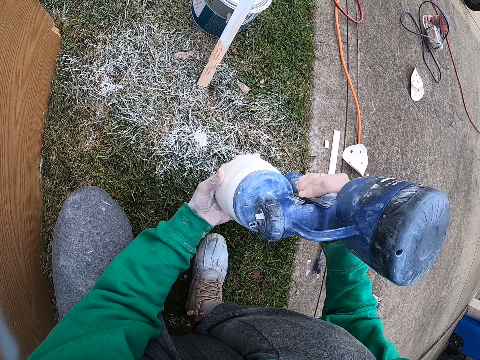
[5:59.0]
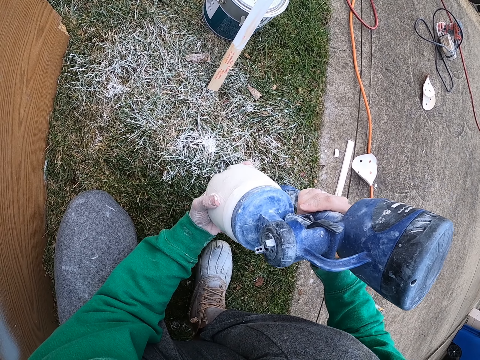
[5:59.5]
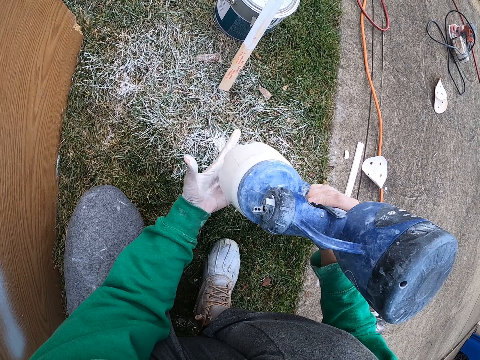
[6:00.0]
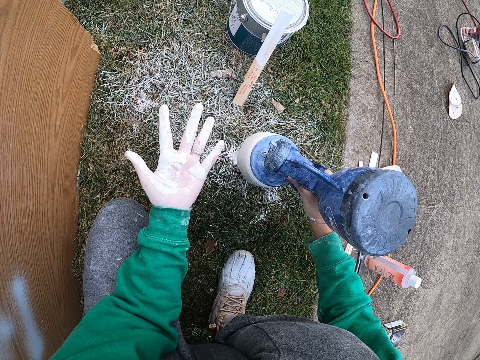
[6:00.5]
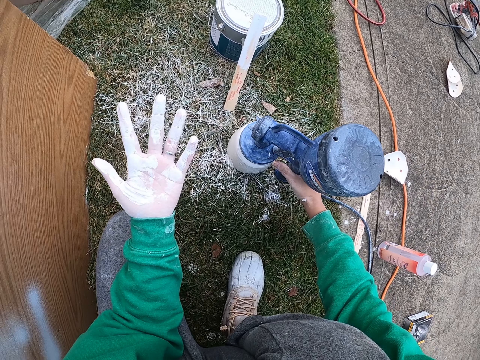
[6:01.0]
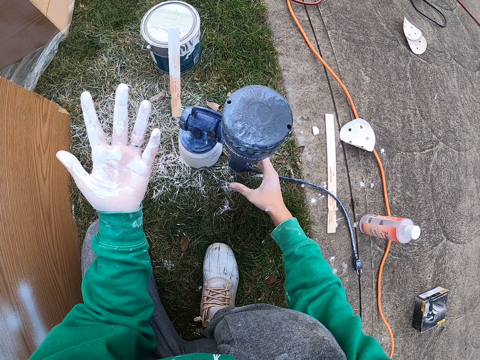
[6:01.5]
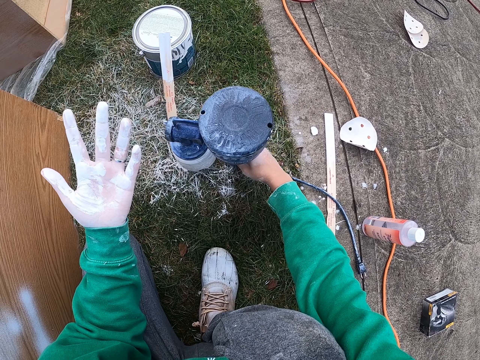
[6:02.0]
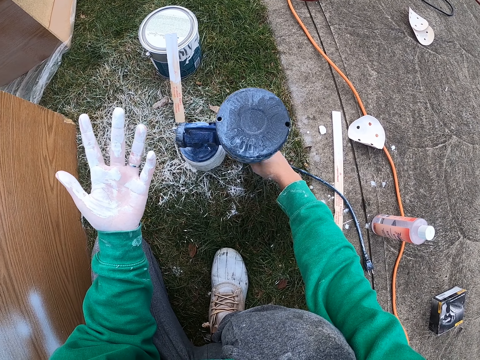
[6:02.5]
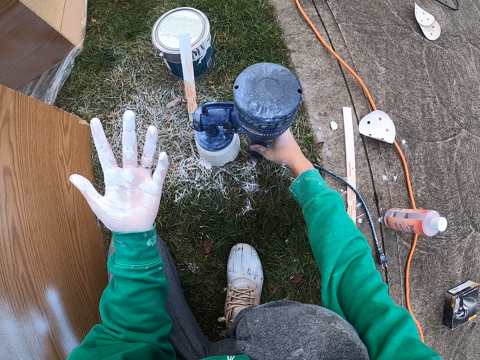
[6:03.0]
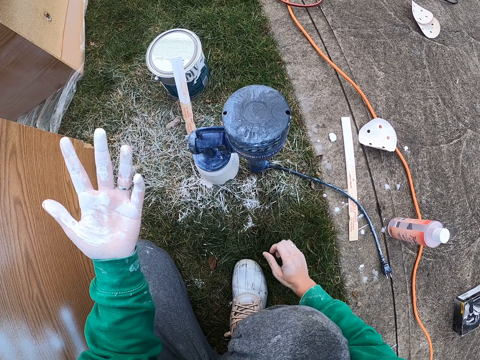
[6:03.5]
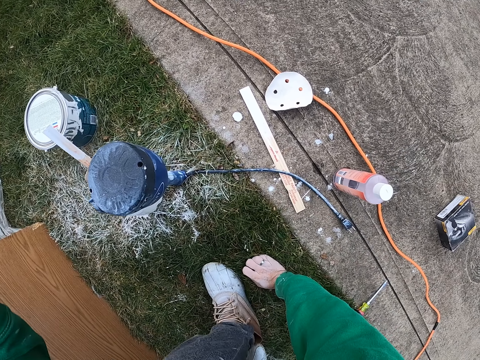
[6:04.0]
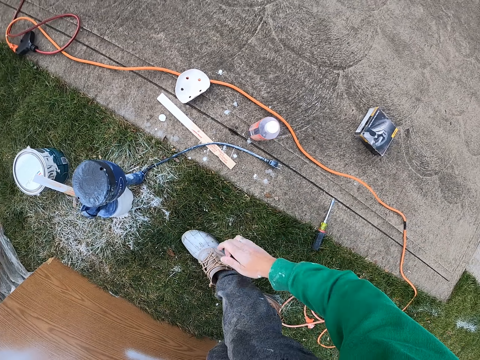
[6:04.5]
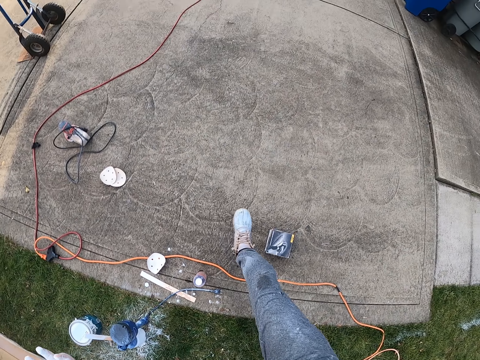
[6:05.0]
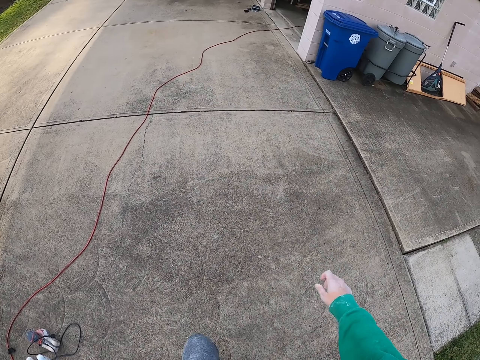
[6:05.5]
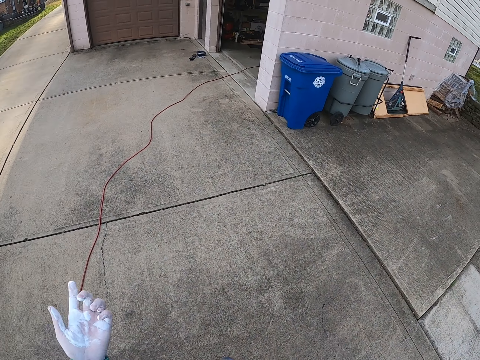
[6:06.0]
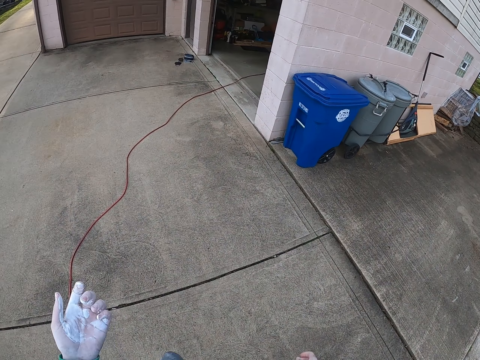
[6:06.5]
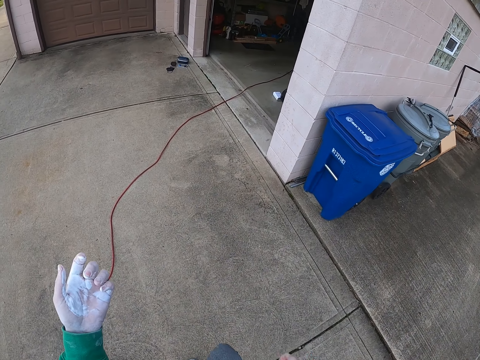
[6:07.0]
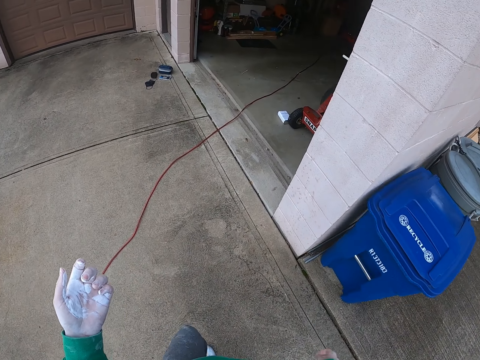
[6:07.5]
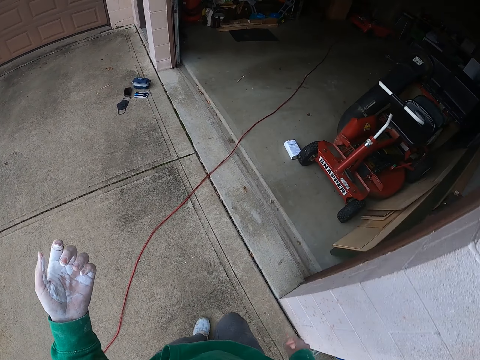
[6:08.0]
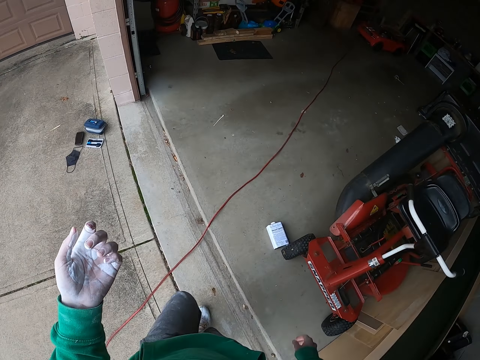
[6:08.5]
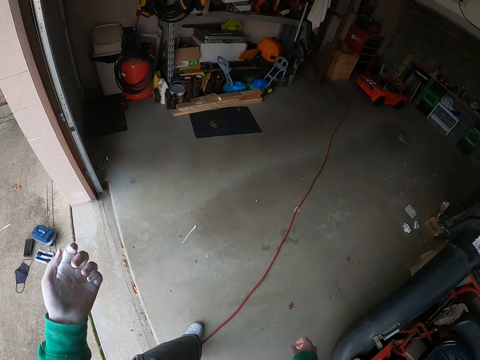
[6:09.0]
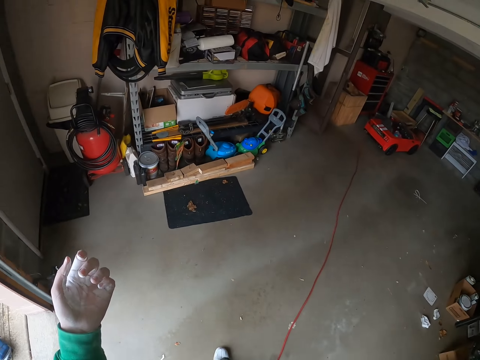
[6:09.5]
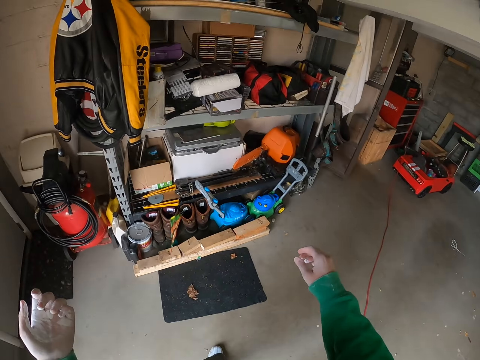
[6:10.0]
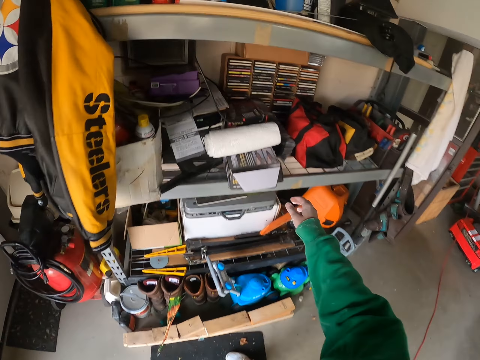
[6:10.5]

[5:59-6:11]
The camera wearer stares at his left hand. He puts a paint spray gun down. He walks around the compound. He walks towards the workshop. He enters the workshop.

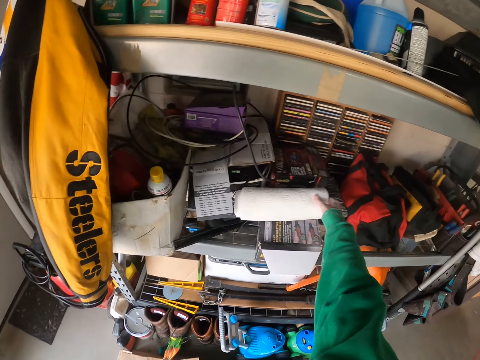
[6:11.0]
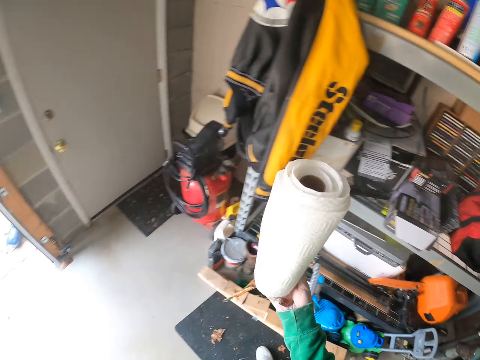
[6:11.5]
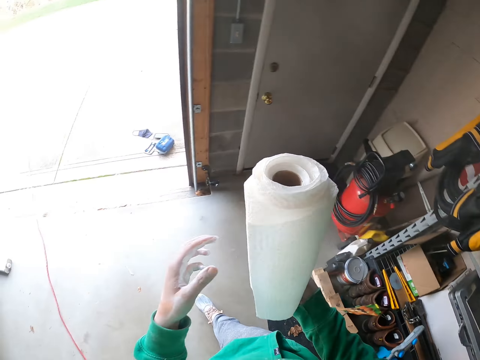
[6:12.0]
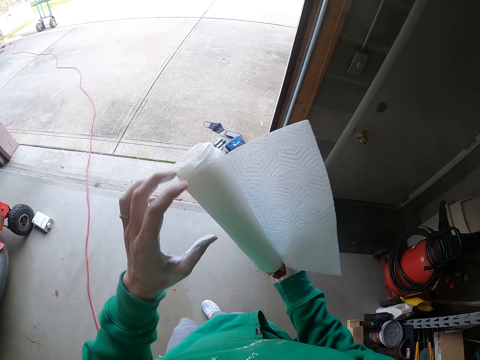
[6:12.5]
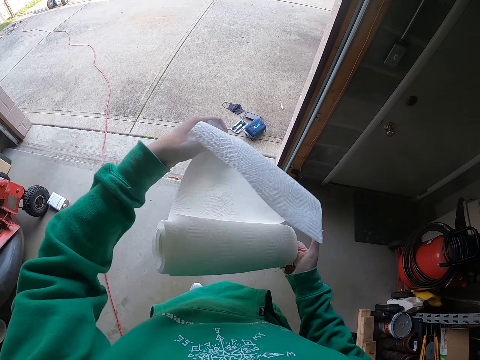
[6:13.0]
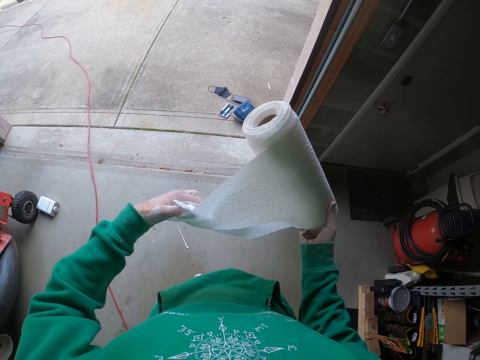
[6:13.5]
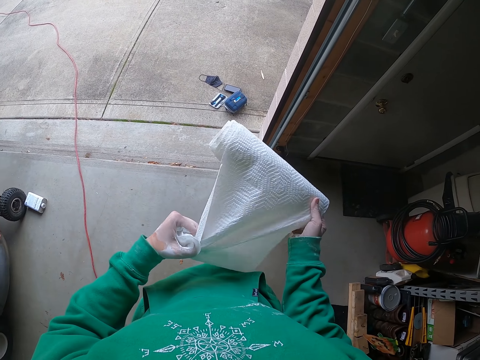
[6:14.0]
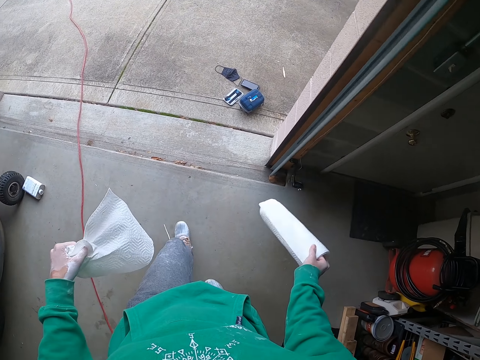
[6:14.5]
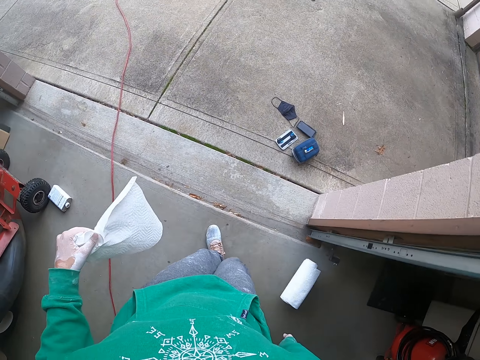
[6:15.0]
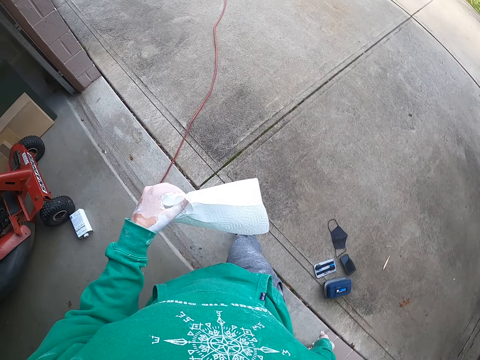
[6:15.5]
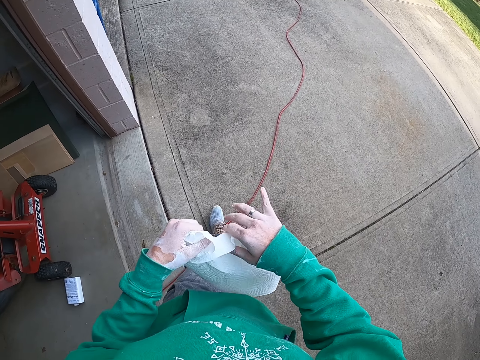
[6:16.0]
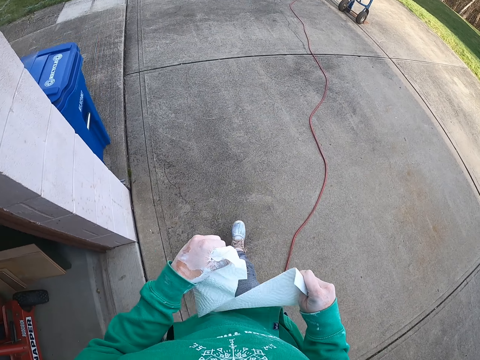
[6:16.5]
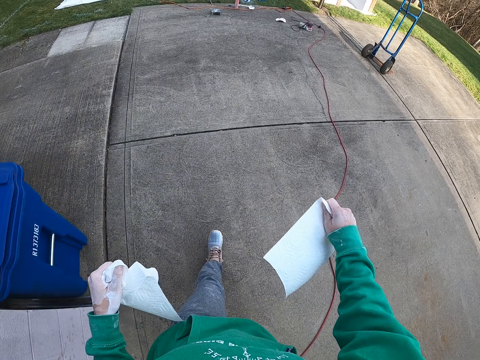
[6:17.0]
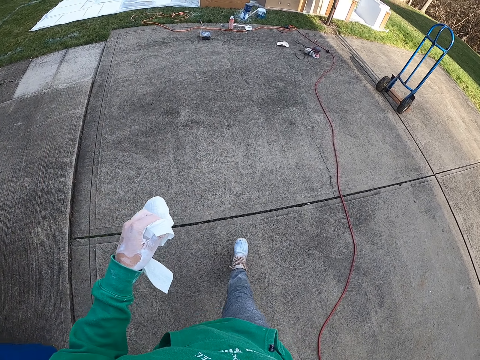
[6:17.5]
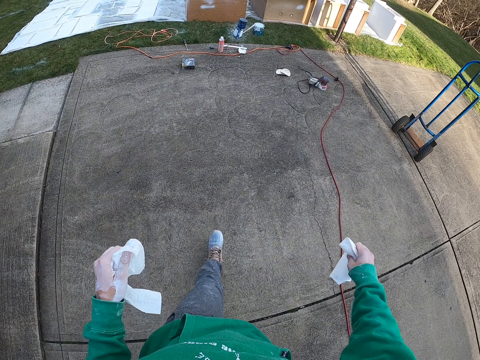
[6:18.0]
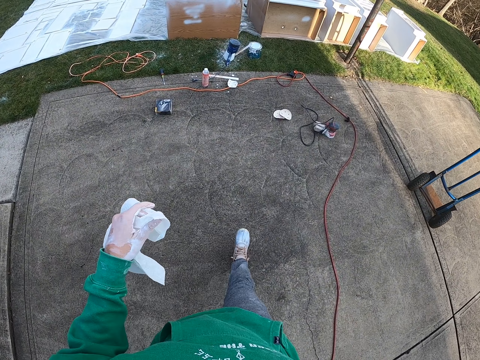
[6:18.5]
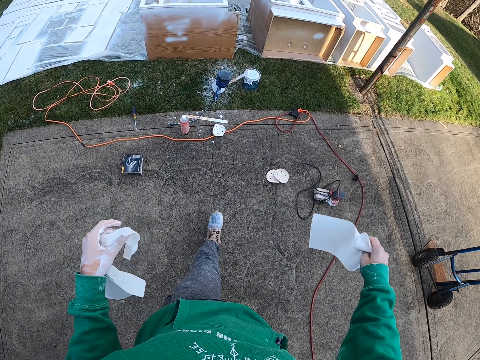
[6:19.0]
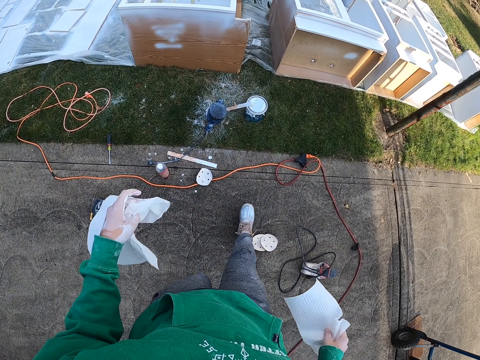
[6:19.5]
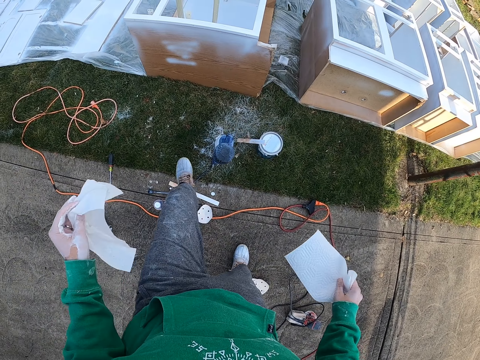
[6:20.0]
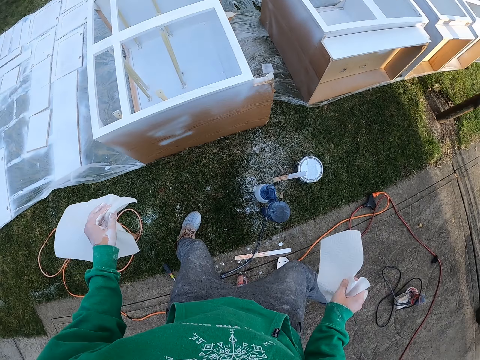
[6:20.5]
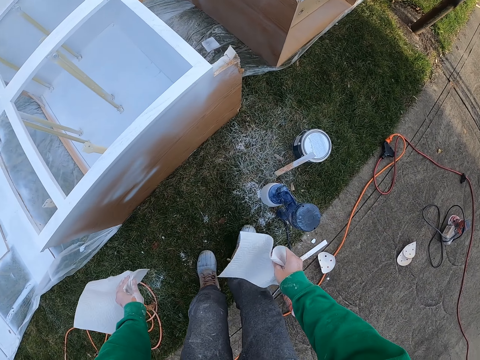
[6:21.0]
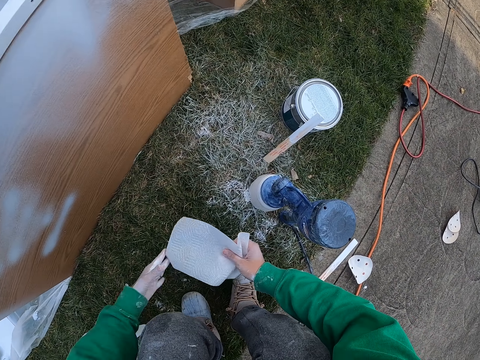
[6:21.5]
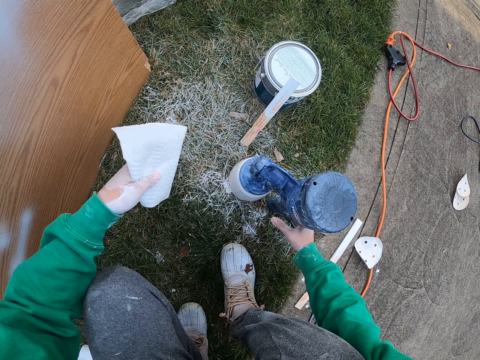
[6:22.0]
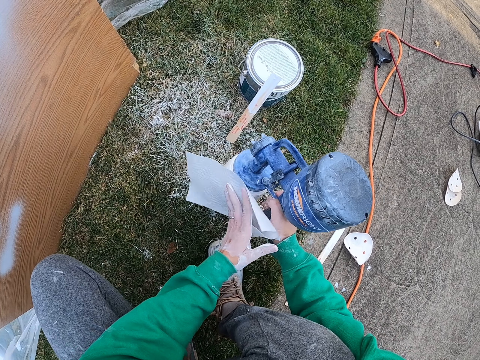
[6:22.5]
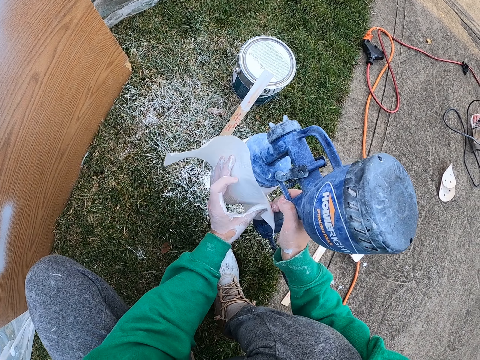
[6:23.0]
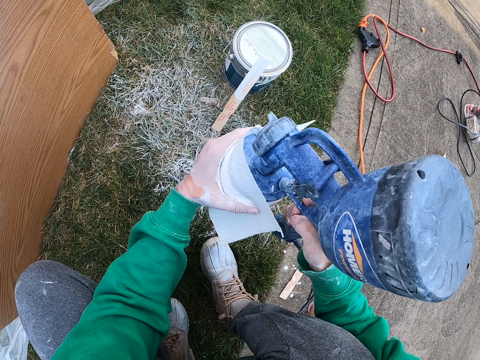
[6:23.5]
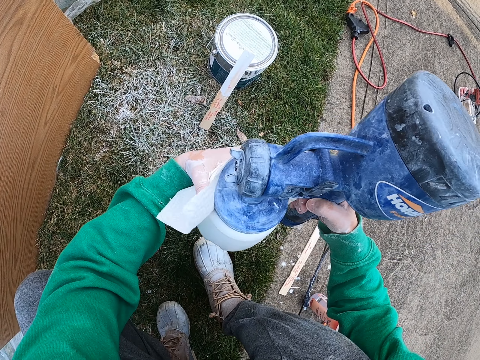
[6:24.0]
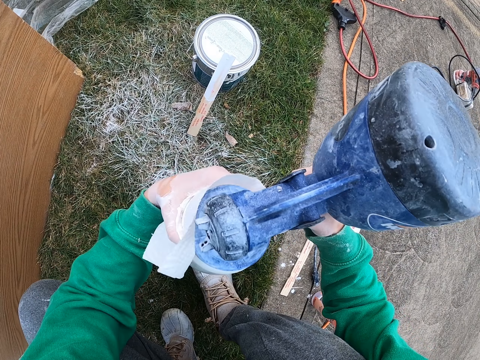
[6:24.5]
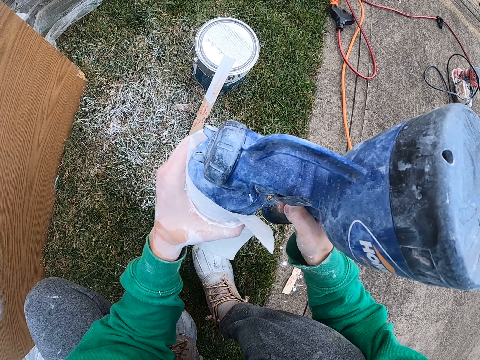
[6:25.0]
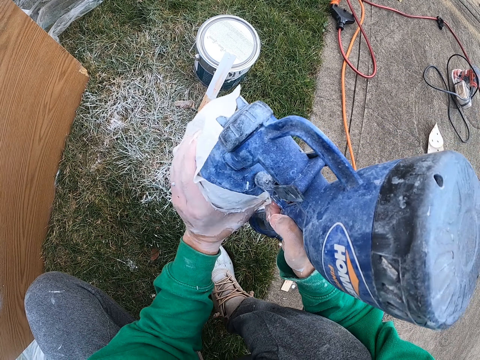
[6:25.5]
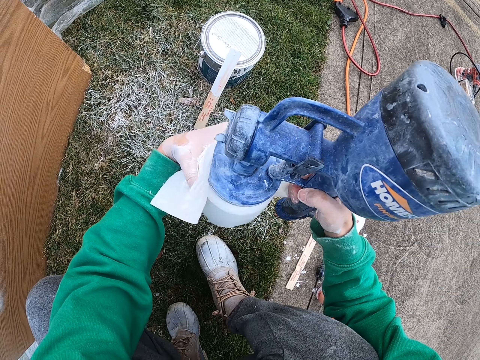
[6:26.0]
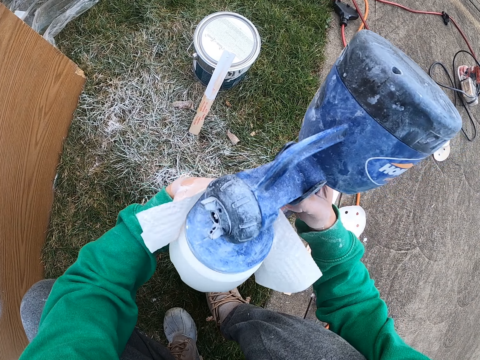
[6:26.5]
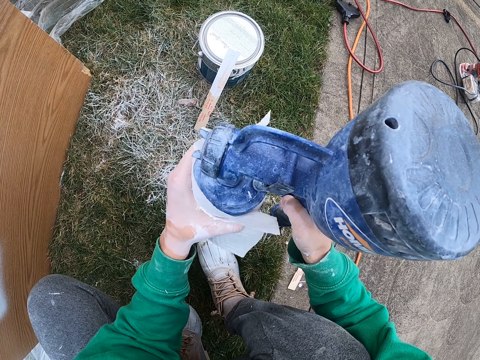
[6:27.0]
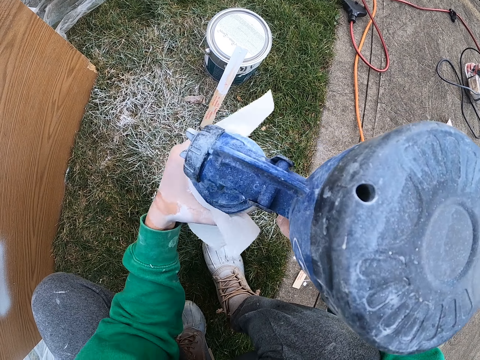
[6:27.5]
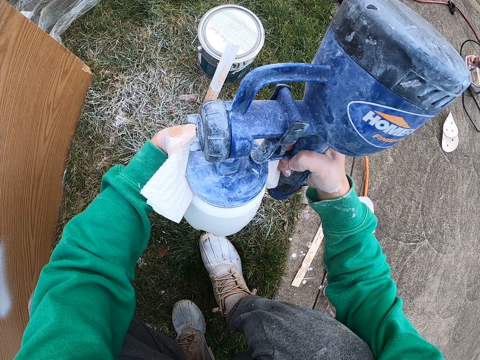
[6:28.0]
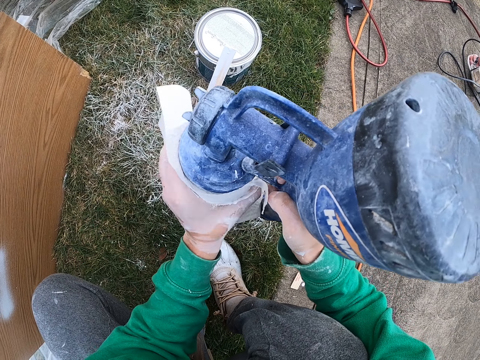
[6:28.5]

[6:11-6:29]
The camera wearer picks up tissue or a wipe with the right hand. They unroll the tissue. They cut tissue paper from the tissue roll. They throw the tissue roll on the floor. They walk out of the garage. They cut the tissue paper into two. They walk around the compound. They walk towards the paint can. They pick up the paint spray gun. They wipe the paint spray gun can.
